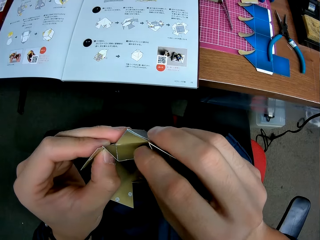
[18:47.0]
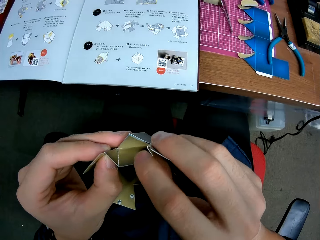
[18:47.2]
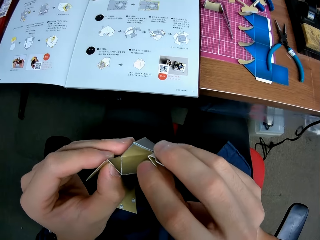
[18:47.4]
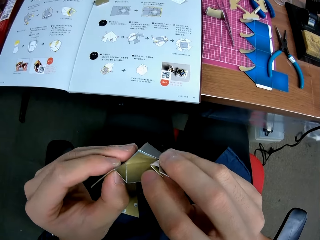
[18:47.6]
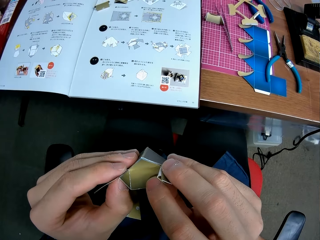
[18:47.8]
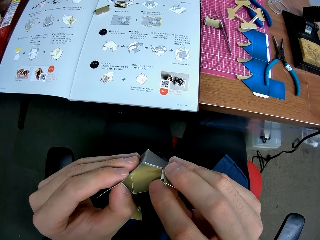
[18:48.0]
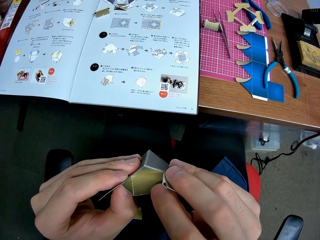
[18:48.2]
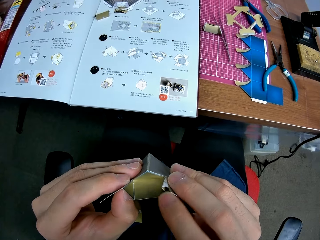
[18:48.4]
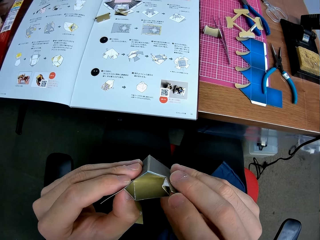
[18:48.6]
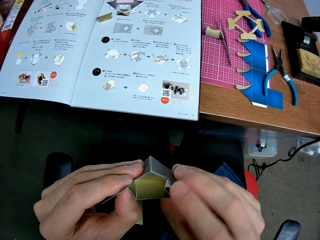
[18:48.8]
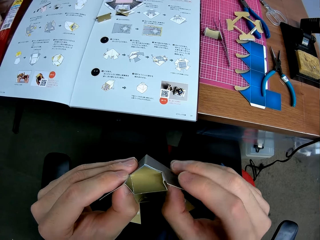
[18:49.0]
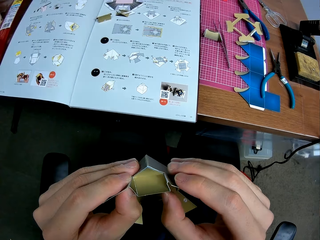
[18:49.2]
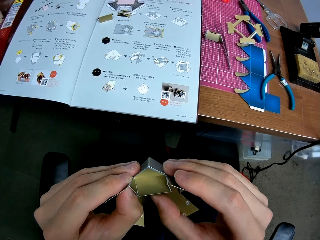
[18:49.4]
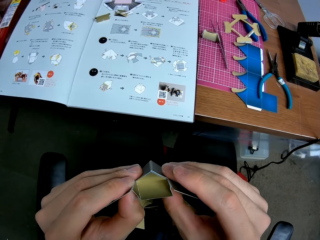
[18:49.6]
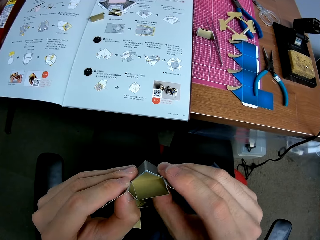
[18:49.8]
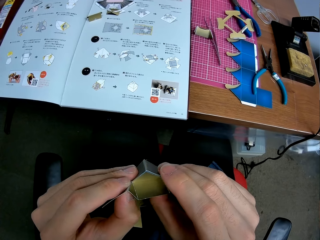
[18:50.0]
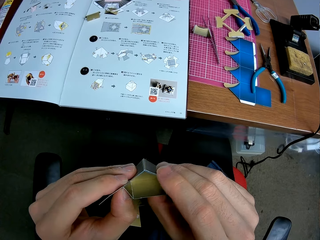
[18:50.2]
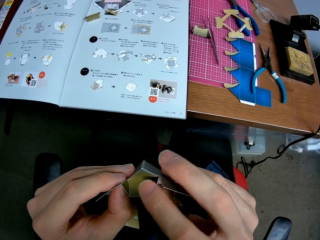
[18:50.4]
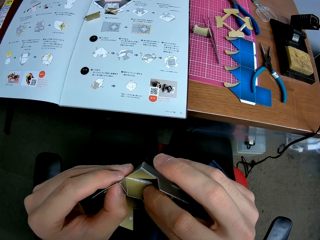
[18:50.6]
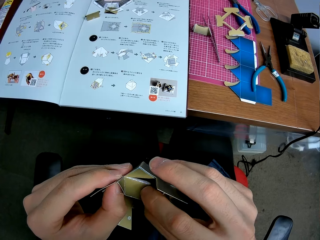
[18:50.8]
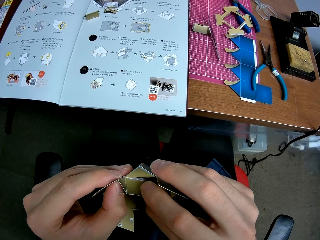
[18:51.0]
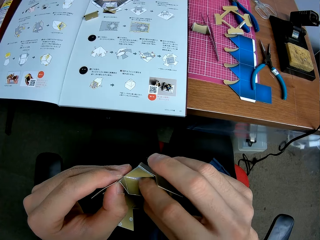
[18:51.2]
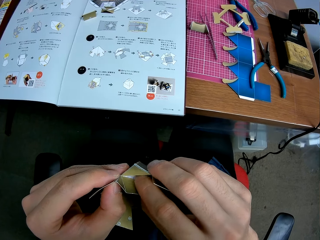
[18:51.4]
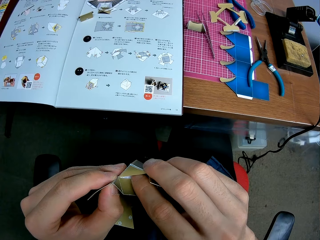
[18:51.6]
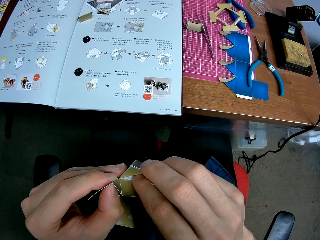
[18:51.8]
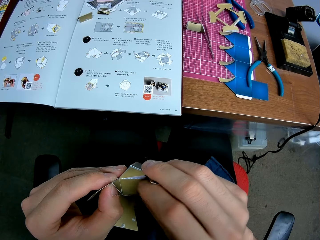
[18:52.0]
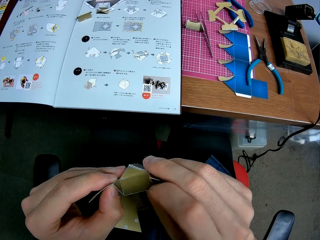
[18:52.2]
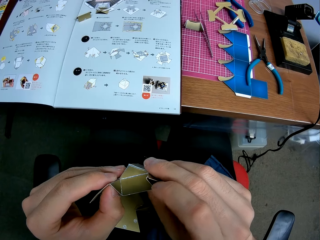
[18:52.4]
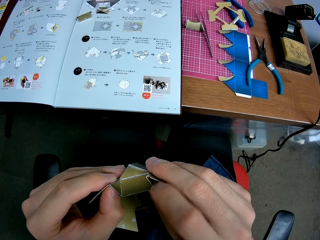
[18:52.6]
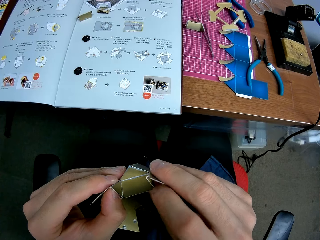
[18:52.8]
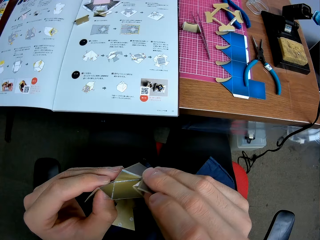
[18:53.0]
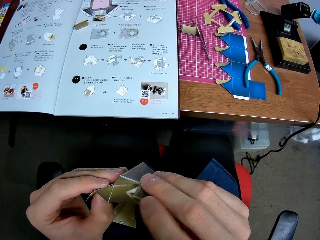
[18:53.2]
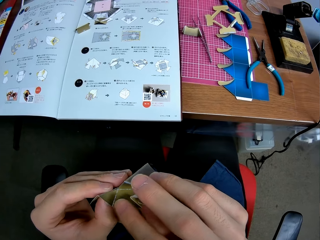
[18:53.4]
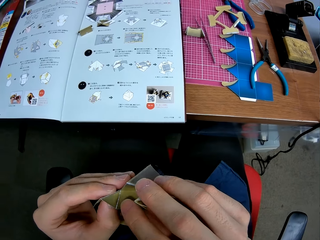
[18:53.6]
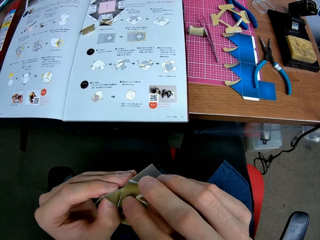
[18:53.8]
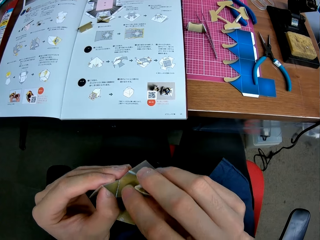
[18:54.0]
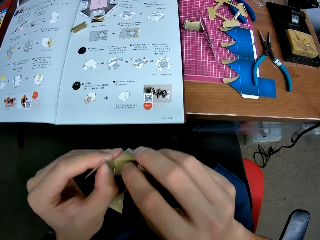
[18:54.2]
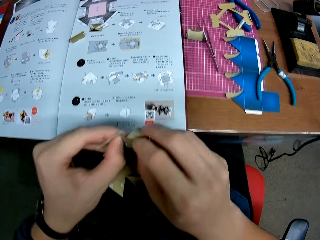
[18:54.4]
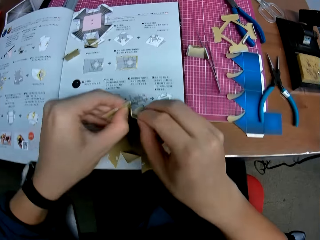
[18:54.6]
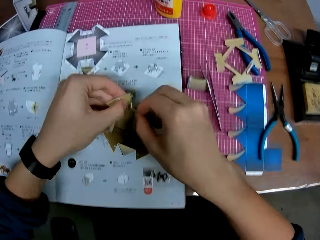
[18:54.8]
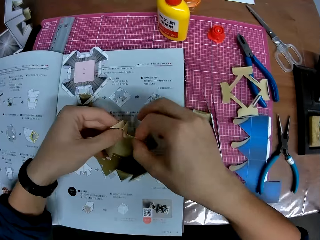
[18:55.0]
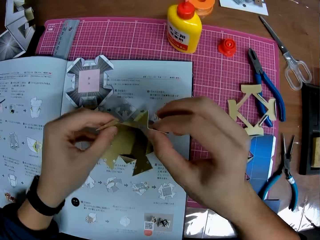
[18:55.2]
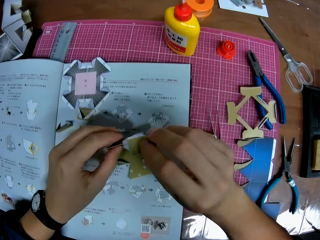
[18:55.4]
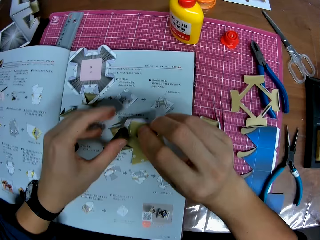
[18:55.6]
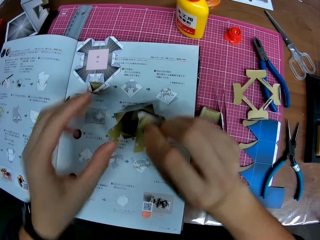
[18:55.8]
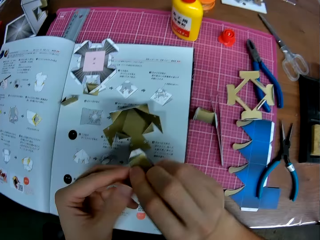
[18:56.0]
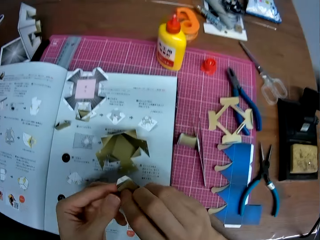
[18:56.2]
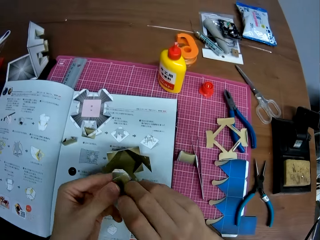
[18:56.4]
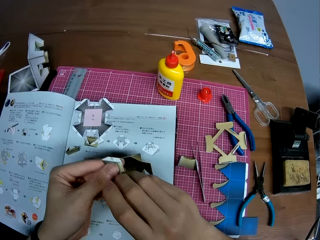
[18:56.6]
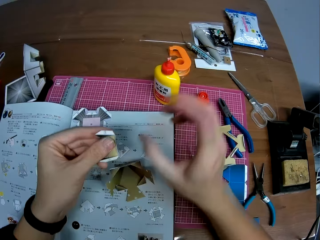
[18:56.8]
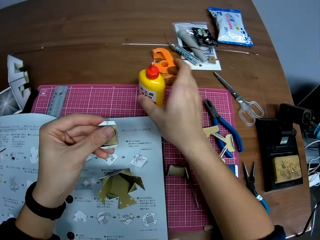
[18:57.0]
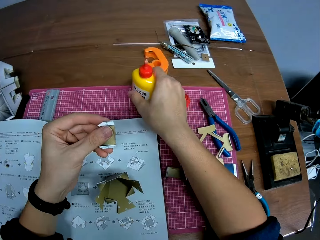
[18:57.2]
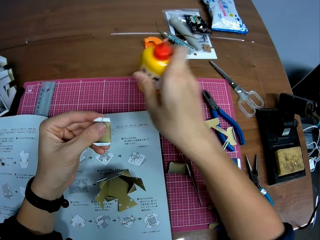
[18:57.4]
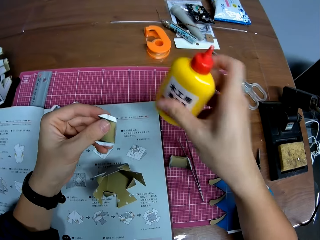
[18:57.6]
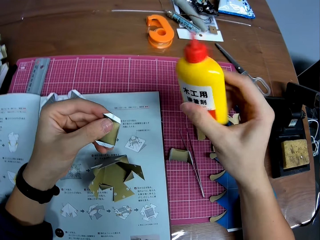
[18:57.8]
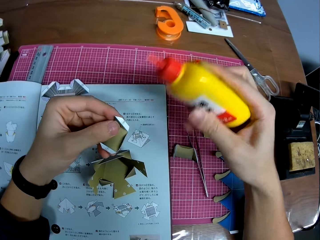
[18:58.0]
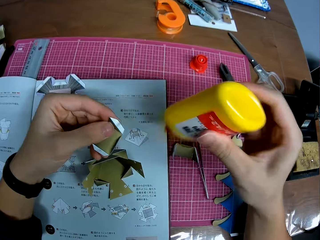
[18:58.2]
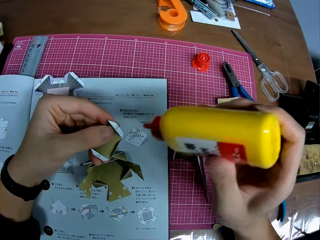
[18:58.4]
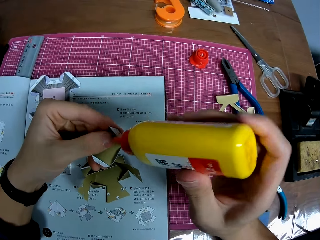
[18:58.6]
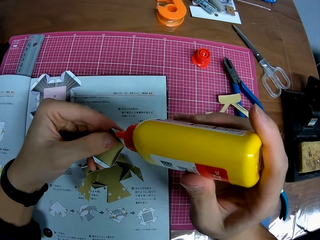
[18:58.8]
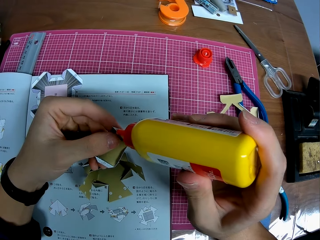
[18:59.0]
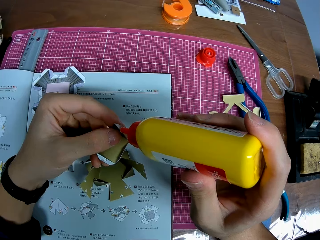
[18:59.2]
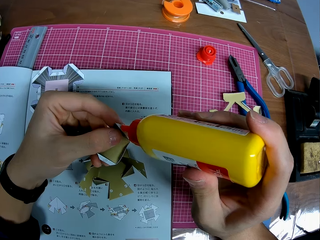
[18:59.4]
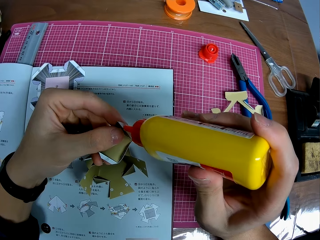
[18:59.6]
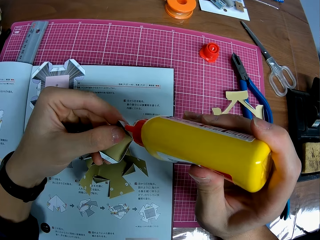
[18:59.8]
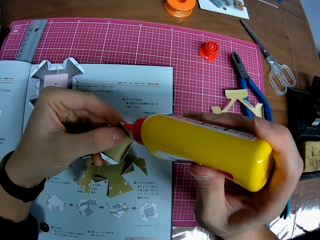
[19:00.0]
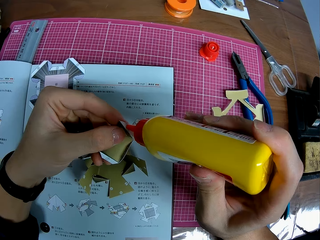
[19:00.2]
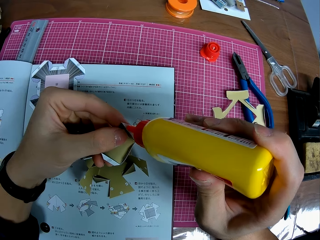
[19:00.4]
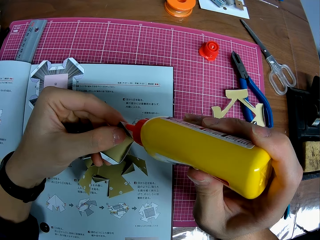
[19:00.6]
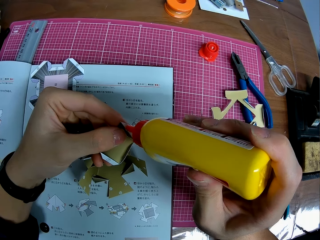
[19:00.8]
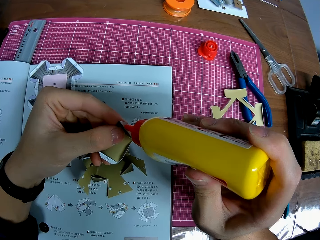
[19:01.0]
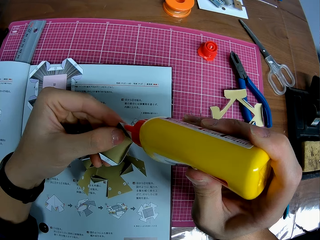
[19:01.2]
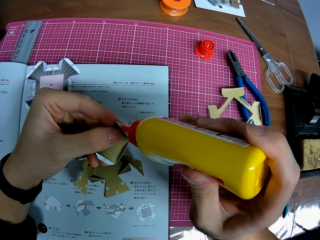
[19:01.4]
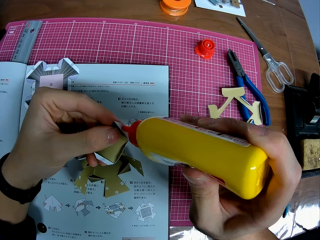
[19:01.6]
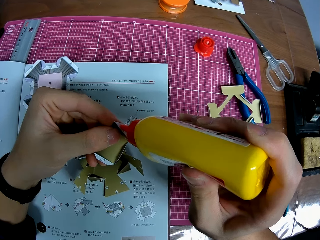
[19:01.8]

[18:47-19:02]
The camera wearer places the architectural model on the booklet manual. They lift the model piece. They drop a piece of craft on the table. They adjust the model piece. They pick up the glue on the mat craft board. They adjust the glue on the right hand. They apply glue to the side of the piece of craft.

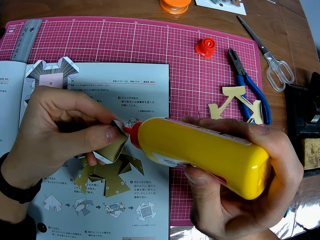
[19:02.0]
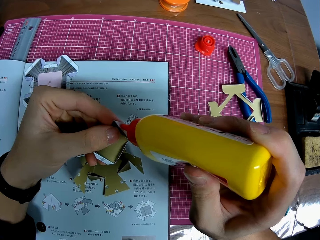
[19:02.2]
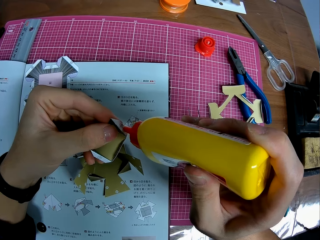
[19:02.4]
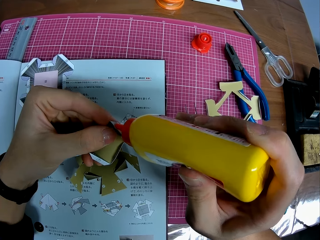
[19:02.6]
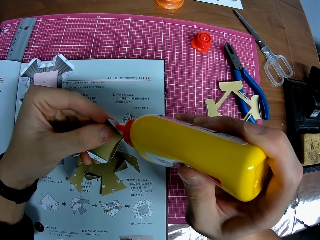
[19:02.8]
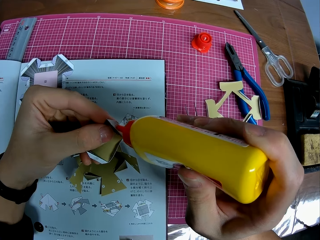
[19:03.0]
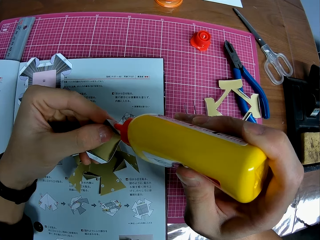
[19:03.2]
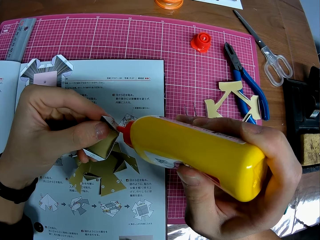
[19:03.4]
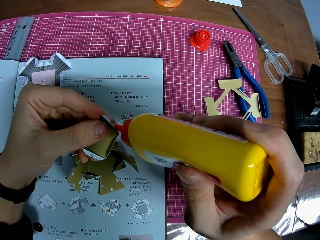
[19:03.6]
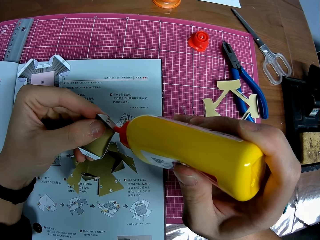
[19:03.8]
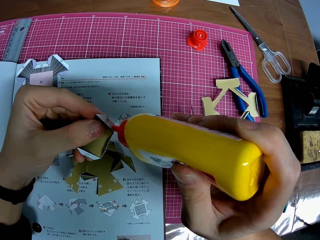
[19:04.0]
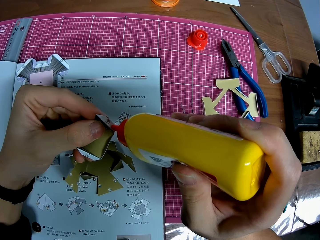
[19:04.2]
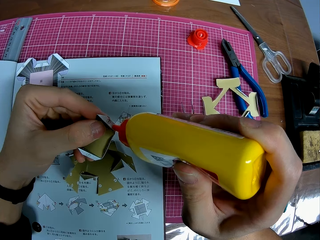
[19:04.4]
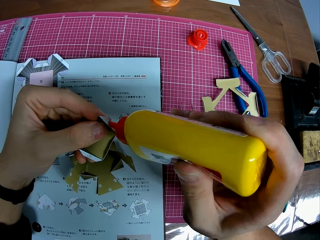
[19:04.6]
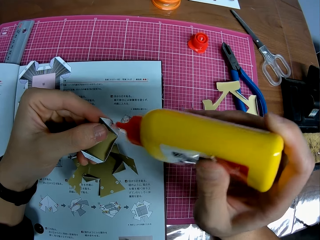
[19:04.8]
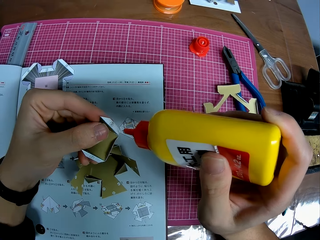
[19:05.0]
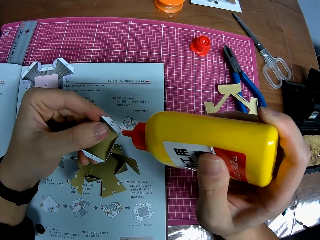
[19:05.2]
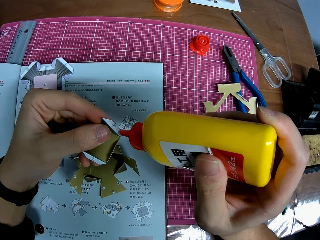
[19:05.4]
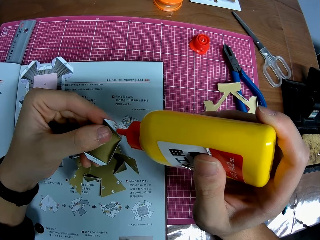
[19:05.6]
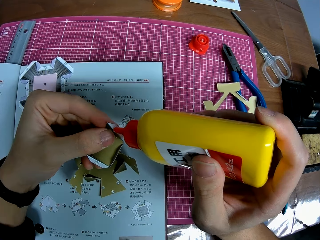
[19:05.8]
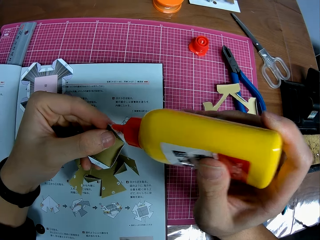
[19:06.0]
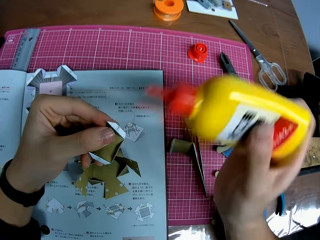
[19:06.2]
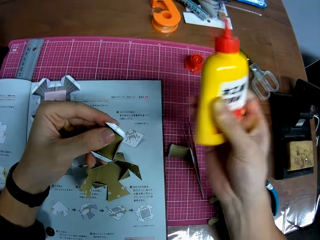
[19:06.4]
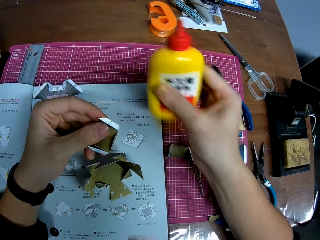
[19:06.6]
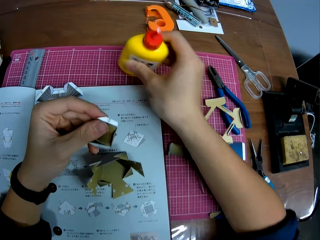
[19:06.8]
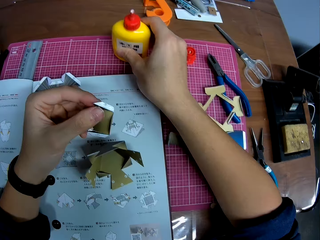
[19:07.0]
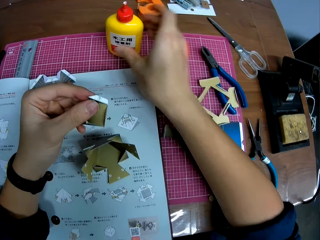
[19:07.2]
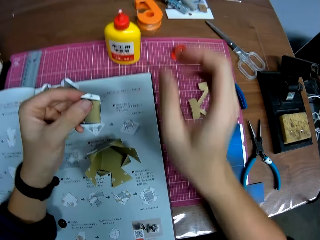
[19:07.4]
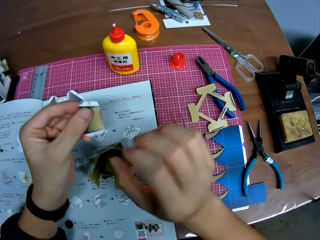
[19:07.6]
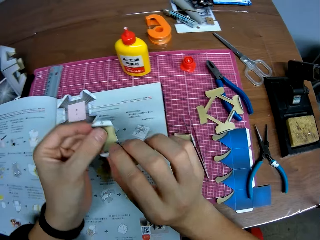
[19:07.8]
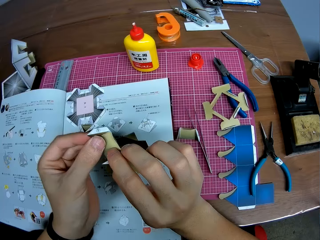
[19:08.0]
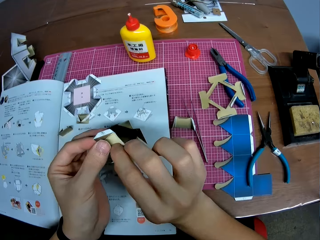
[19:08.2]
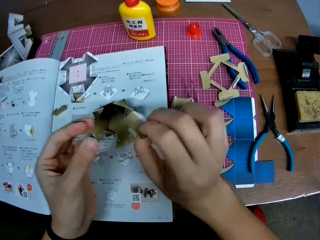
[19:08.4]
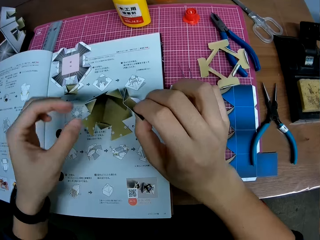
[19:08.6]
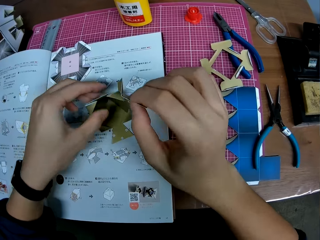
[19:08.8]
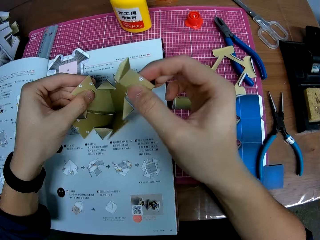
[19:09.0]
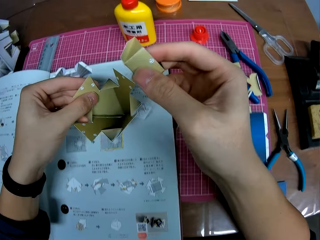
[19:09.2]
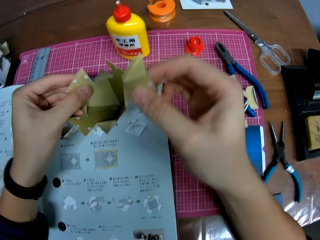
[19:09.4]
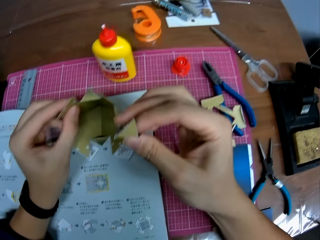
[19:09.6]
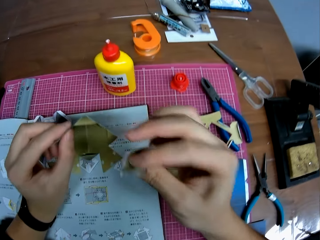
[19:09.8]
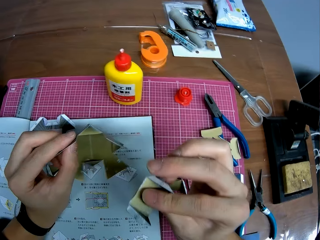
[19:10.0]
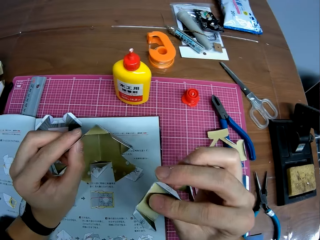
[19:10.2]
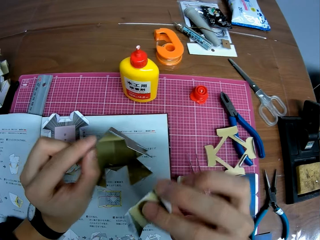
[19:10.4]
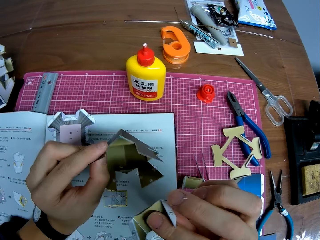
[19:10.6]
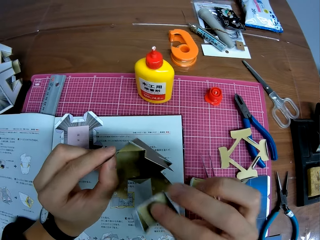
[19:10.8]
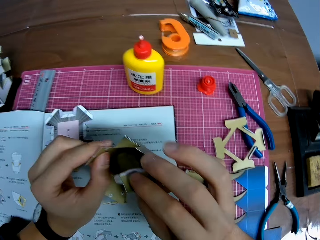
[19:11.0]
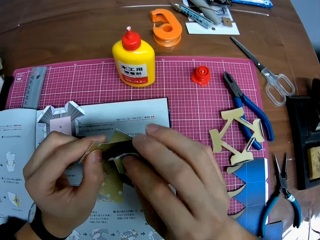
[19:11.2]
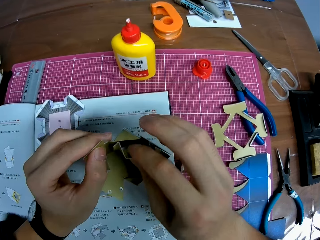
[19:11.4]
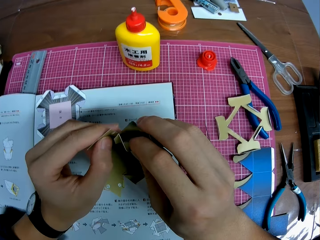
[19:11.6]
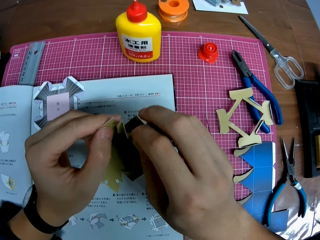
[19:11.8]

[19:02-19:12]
The camera wearer puts the glue on the mat craft board. They hold the model piece with the right hand. They pick up the architectural model with the left hand. They position both the architectural model and the model piece.
